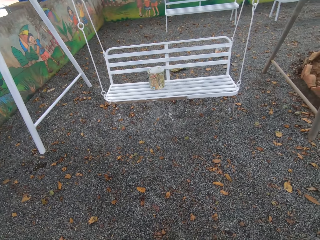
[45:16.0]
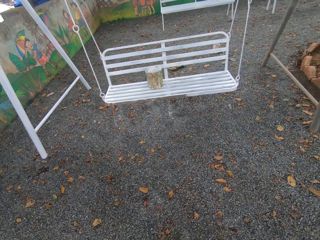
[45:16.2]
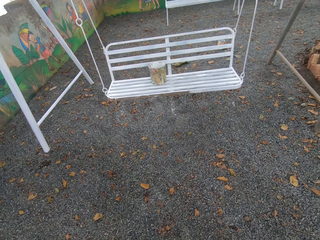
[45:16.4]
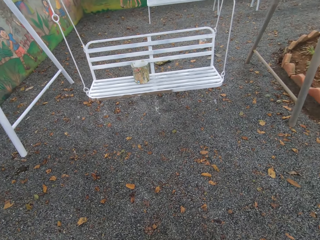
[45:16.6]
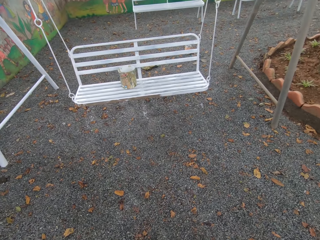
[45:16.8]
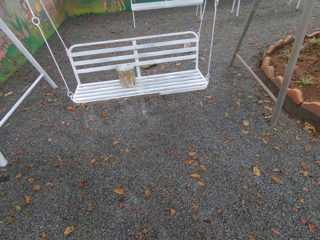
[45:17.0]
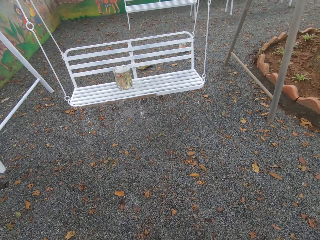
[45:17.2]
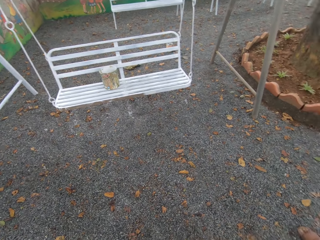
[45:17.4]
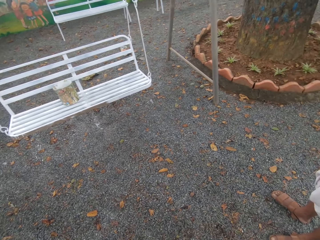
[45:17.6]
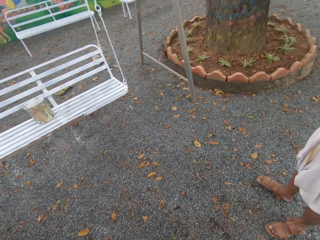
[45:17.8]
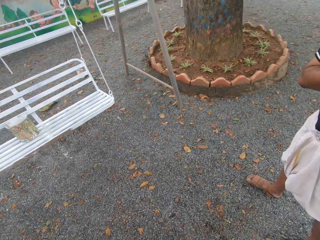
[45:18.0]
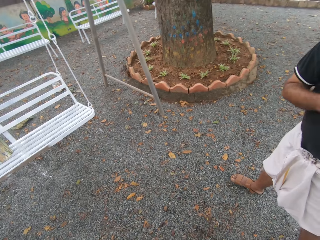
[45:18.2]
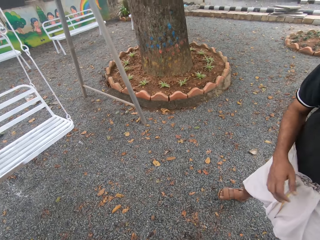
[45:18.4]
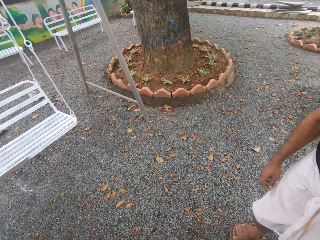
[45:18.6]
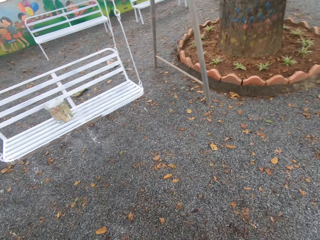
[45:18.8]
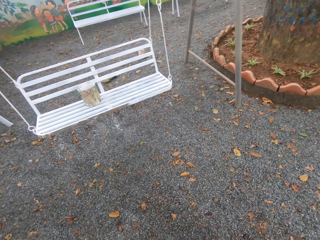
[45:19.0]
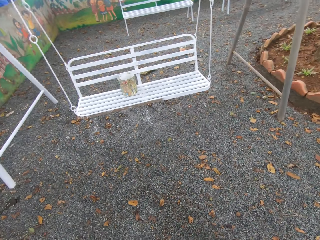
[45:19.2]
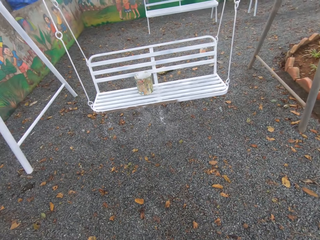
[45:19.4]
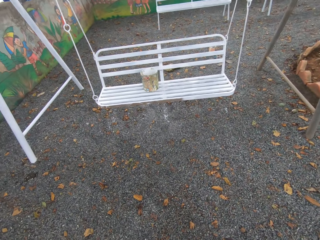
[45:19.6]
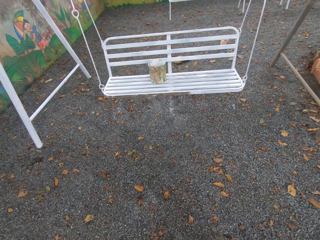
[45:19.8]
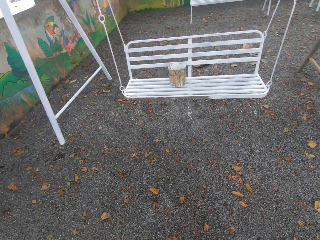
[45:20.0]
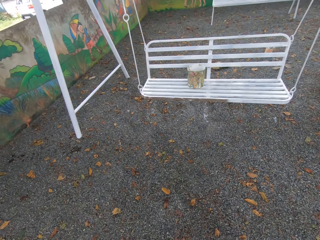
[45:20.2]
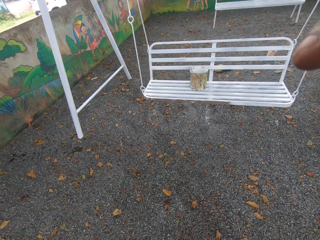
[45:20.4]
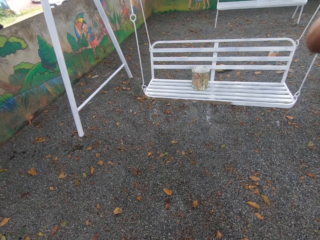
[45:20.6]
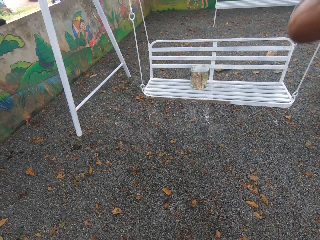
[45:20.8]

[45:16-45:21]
A person stands in the compound.

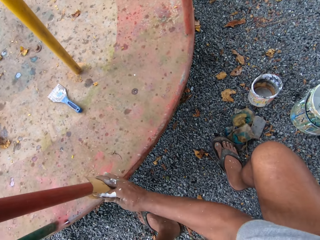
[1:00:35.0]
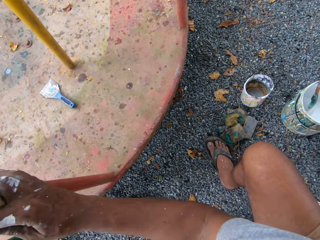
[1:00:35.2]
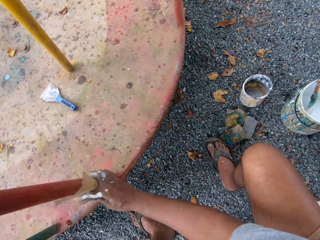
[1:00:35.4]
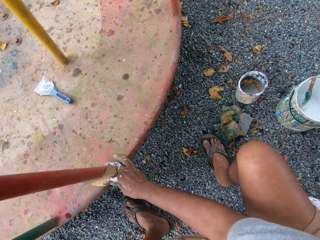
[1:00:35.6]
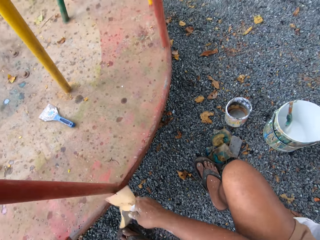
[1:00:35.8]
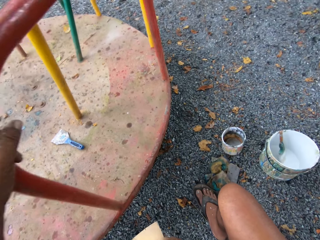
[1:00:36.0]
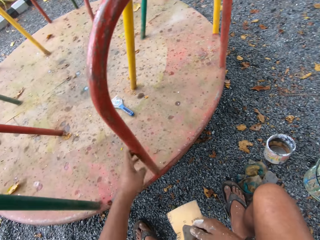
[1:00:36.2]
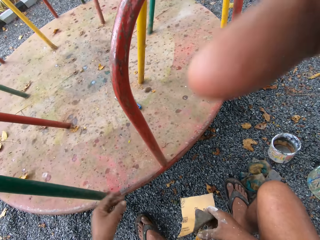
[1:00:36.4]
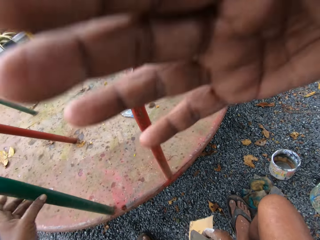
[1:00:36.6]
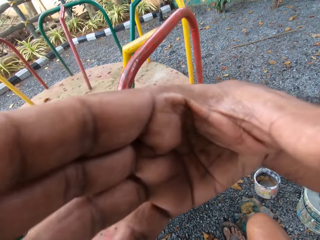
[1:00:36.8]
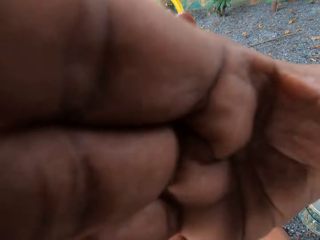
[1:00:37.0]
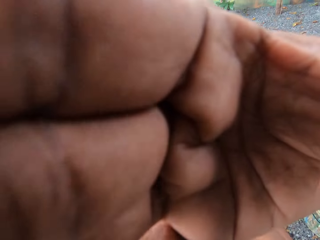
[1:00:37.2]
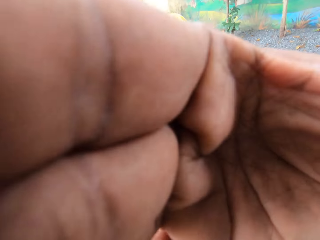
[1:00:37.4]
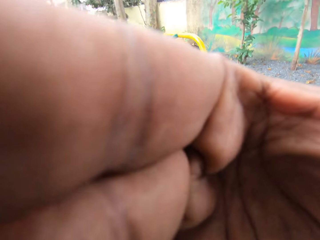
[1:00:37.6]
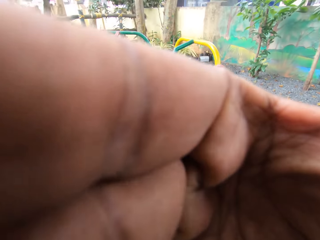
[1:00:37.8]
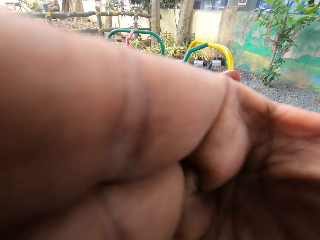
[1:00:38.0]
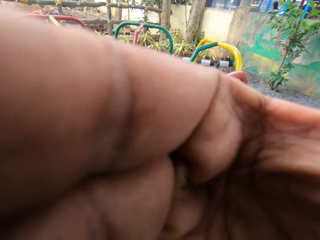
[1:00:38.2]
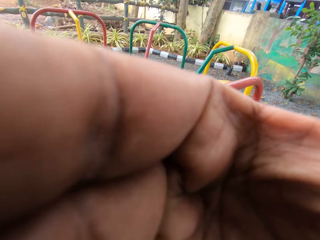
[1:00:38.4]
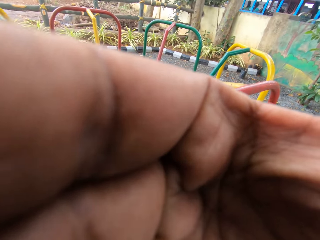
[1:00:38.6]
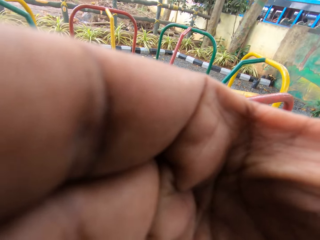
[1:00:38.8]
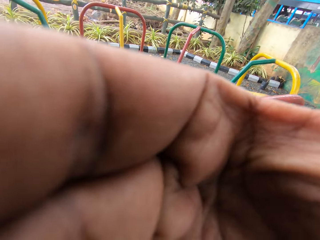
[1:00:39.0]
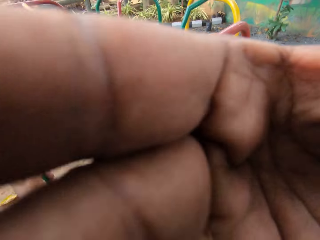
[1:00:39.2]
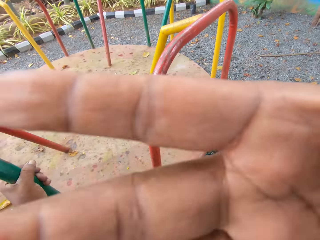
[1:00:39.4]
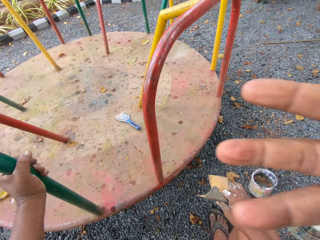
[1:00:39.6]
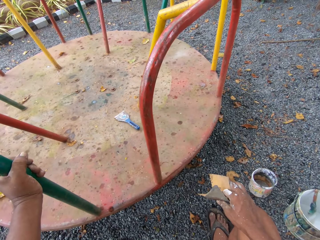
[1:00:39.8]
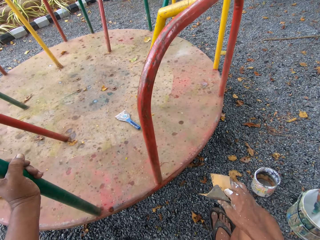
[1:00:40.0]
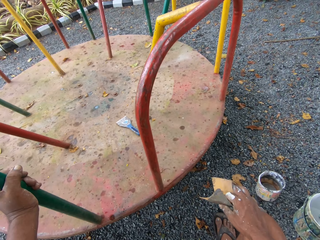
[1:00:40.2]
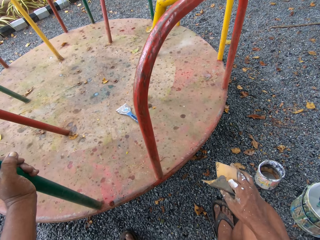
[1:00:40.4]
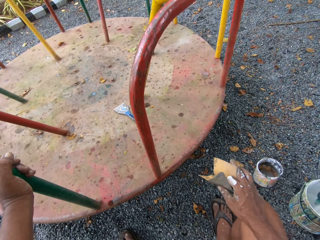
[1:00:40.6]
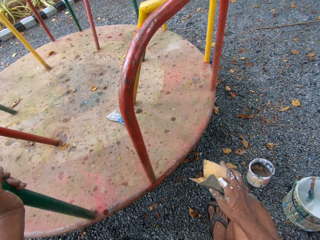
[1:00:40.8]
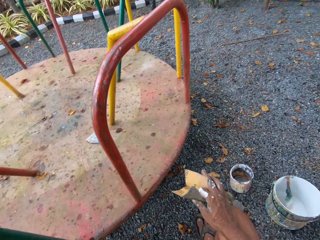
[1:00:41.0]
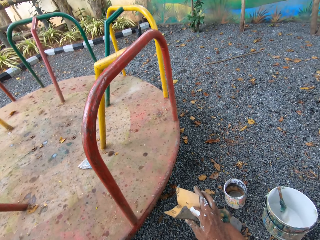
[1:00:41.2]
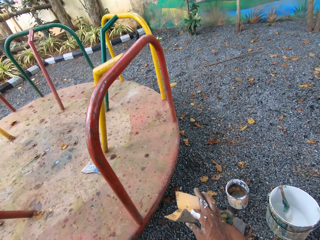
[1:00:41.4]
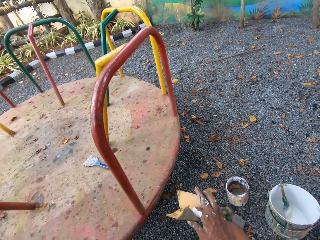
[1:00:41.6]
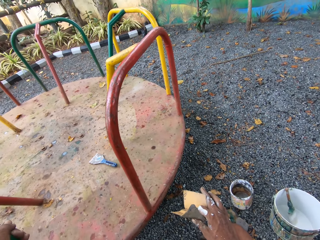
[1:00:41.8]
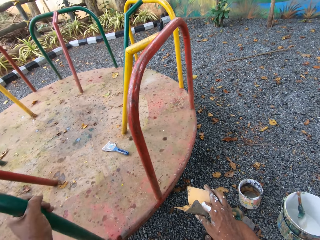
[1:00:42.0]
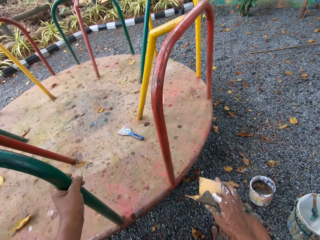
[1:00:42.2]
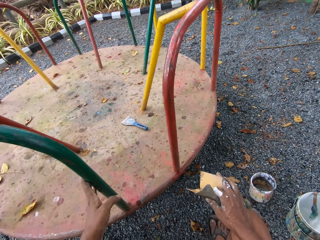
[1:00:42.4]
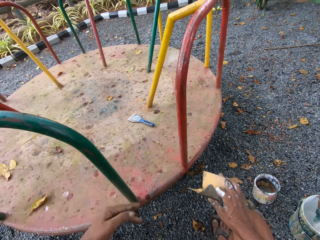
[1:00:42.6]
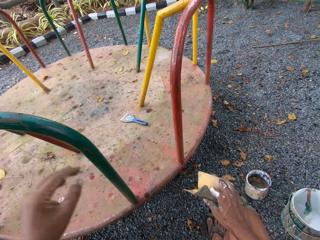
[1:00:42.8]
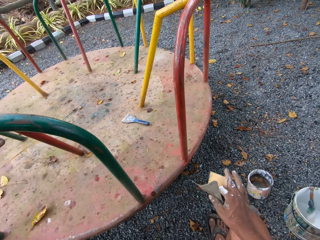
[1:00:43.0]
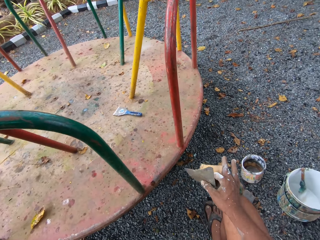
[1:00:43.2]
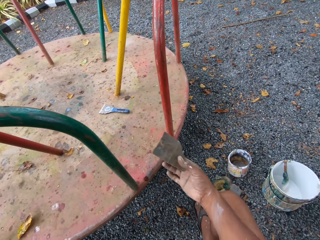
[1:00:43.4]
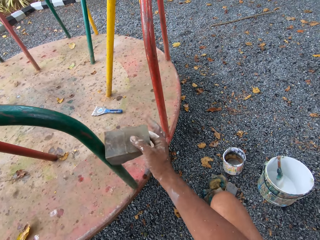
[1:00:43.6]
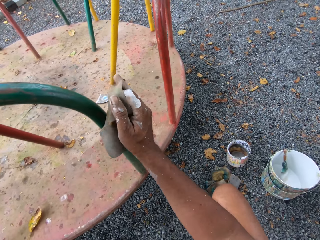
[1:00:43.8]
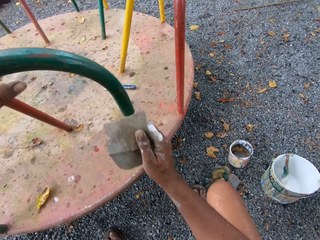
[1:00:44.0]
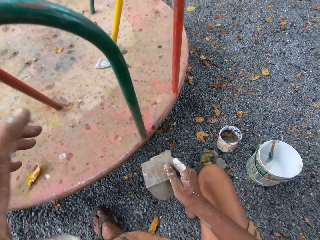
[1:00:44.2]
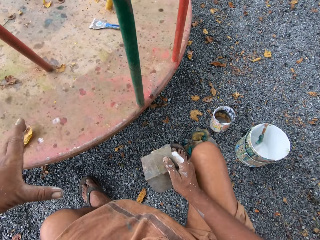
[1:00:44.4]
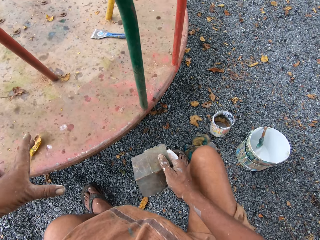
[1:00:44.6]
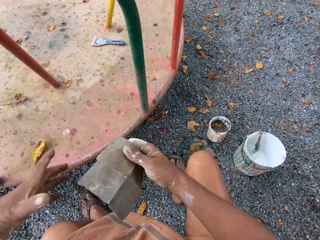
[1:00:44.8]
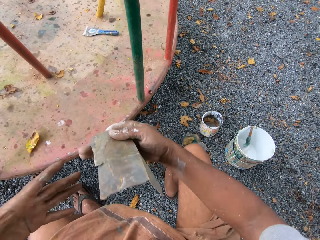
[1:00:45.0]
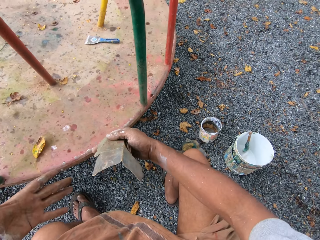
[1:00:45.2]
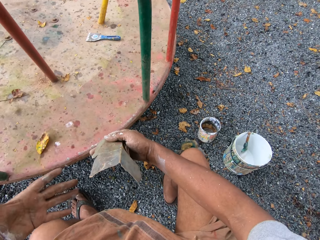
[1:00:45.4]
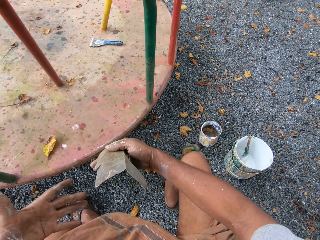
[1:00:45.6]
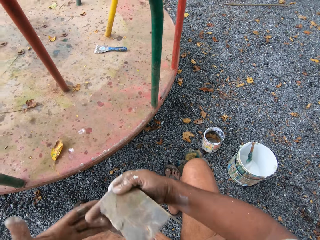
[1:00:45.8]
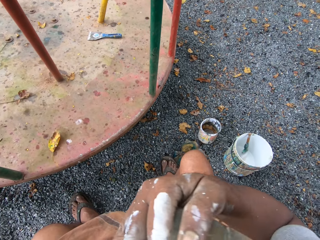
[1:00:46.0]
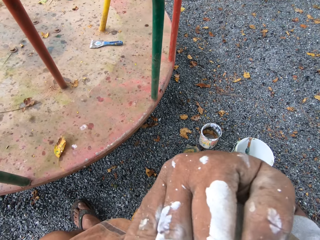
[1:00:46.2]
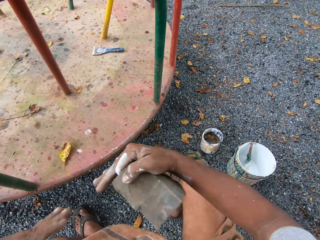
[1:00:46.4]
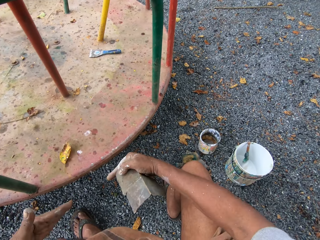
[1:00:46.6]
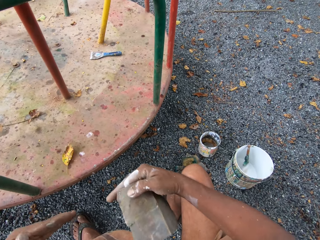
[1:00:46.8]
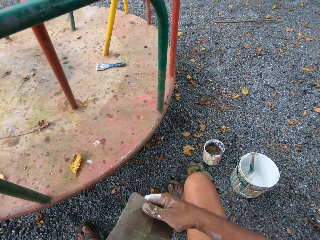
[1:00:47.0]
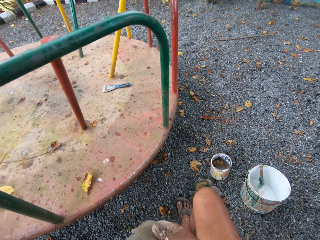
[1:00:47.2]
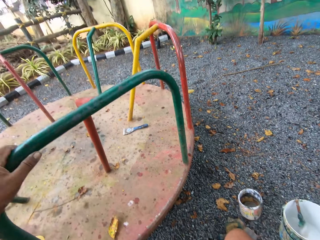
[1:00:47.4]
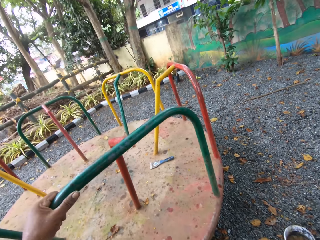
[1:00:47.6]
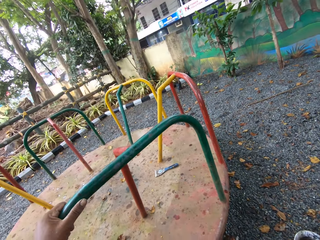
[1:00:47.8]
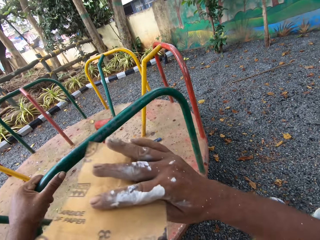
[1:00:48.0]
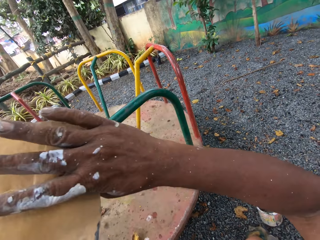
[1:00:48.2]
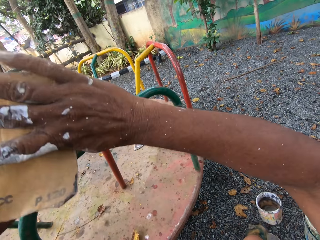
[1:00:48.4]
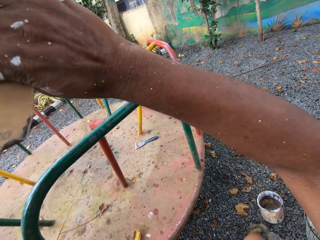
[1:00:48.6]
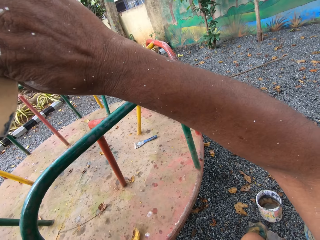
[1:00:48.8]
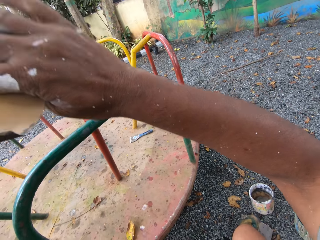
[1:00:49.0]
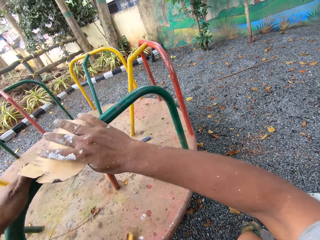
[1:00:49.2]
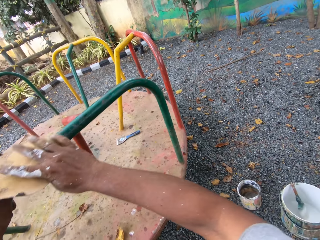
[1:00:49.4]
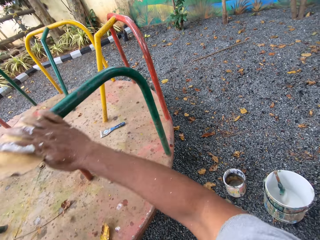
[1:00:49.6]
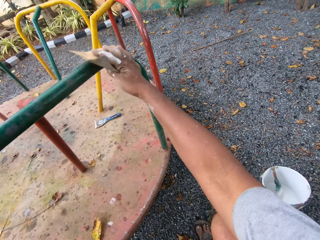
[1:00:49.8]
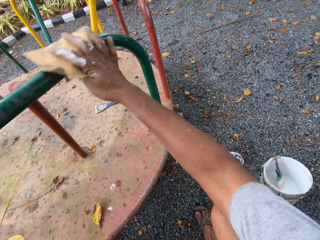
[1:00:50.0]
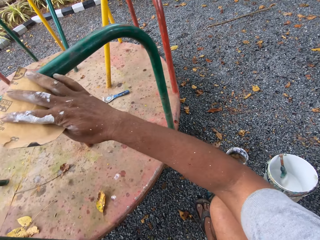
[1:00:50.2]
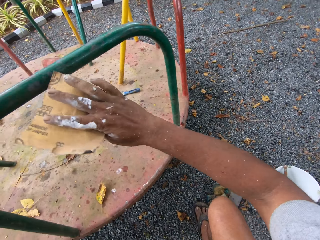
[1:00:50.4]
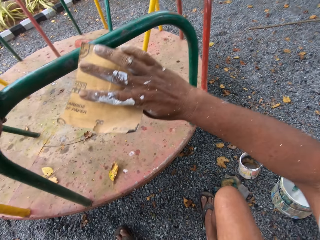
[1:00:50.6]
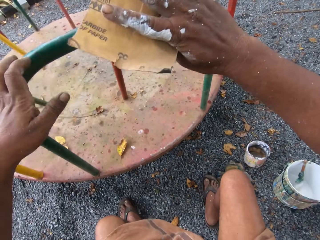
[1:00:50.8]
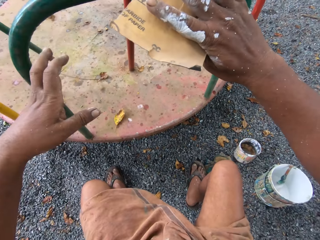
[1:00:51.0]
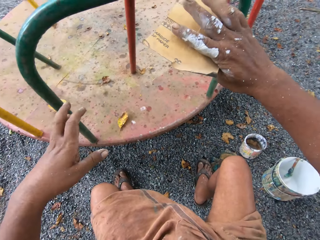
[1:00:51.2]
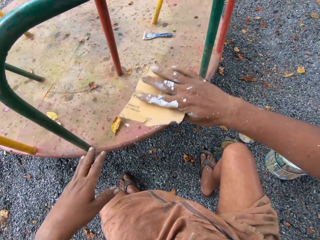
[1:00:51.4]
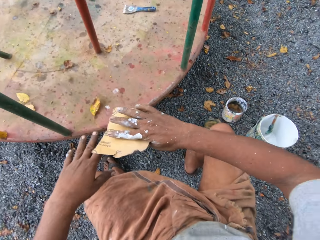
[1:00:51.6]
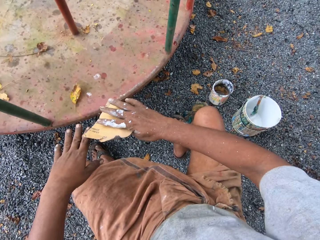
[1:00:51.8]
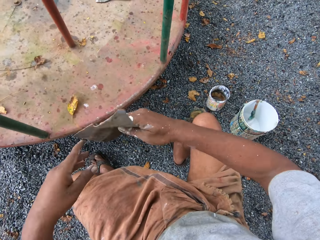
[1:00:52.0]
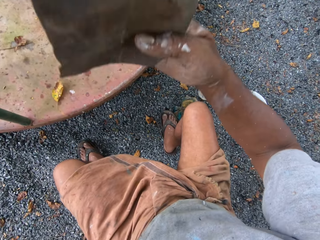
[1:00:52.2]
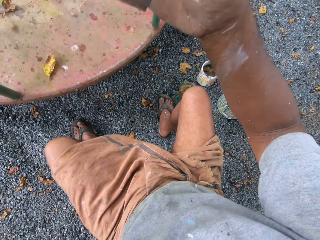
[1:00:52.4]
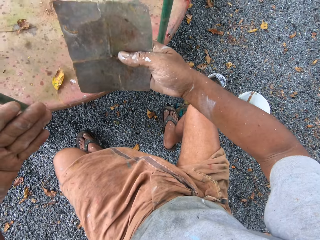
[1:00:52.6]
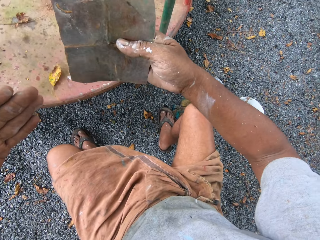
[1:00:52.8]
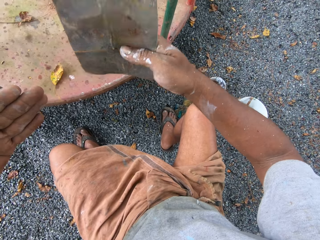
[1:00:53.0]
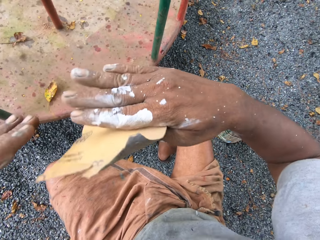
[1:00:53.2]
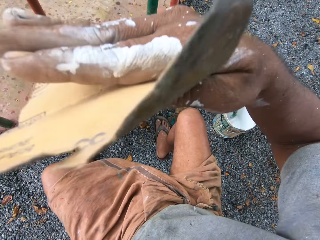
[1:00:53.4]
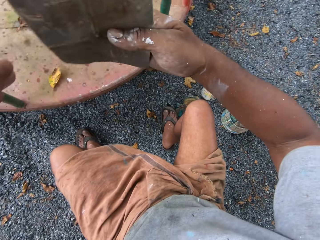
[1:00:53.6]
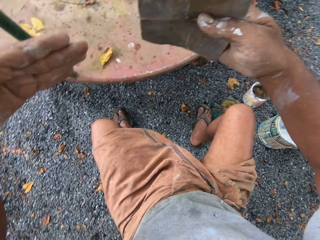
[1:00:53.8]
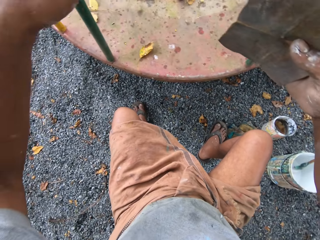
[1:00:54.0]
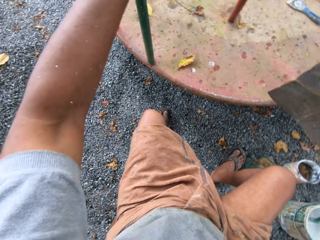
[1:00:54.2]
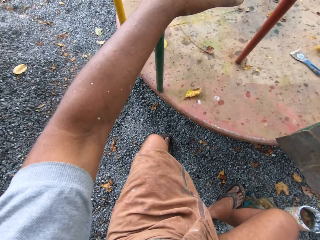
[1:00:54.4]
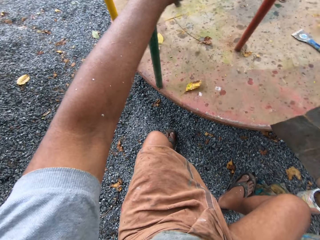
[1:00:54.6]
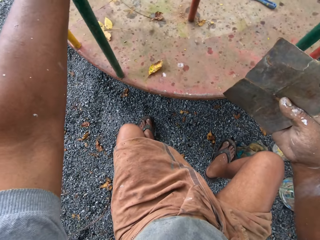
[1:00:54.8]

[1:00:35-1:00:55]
The camera wearer moves the left hand from the metal. A man moves the hand to the camera. The man adjusts the camera. The man moves the hand from the camera. The camera wearer moves the left hand from the metal. He moves the sandpaper to the metal. He converses with another person. He holds a round swing with his left hand. He wipes the roundabout with the piece of paper in his right hand. He smoothens the round swing.
